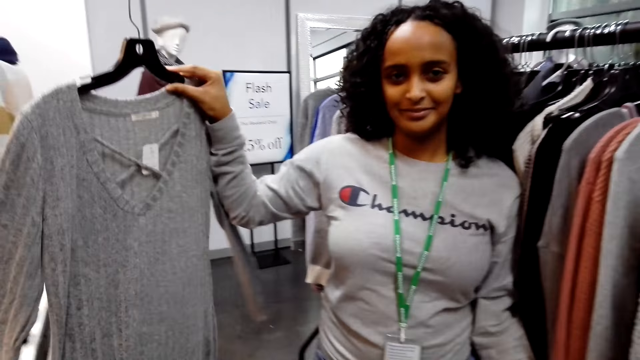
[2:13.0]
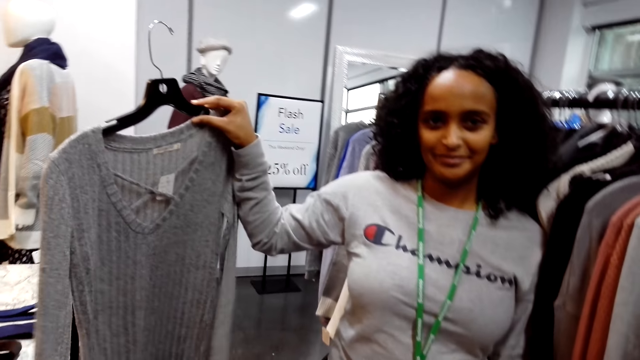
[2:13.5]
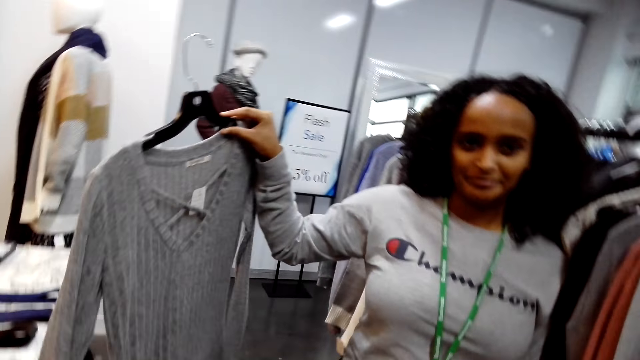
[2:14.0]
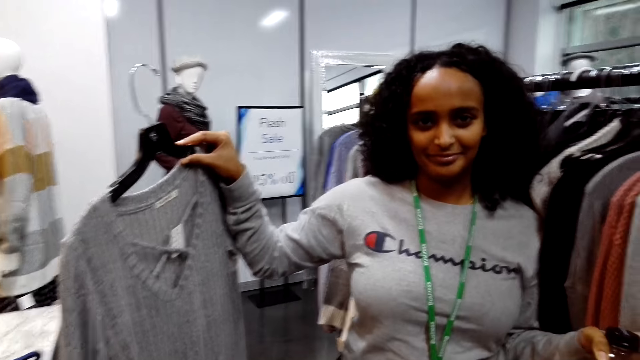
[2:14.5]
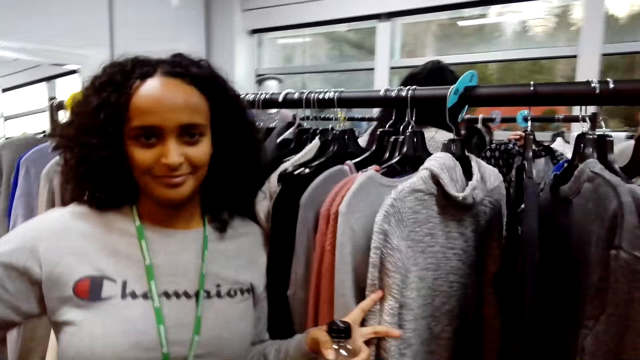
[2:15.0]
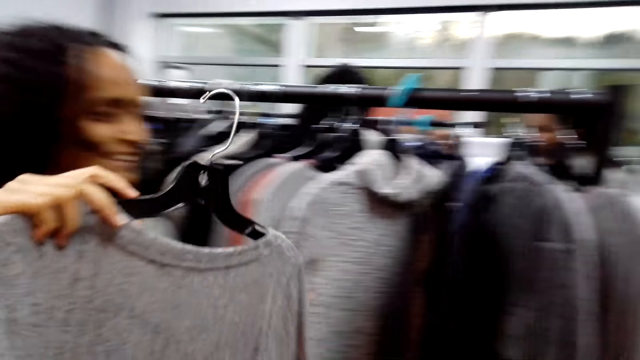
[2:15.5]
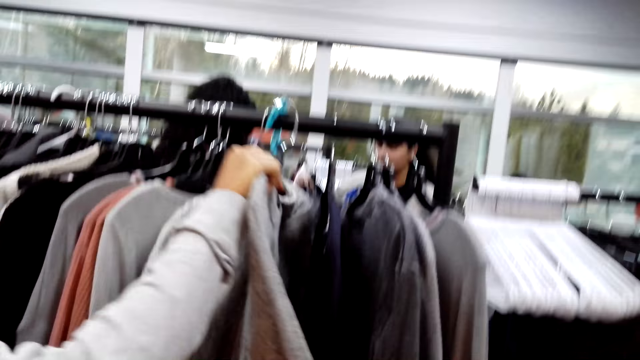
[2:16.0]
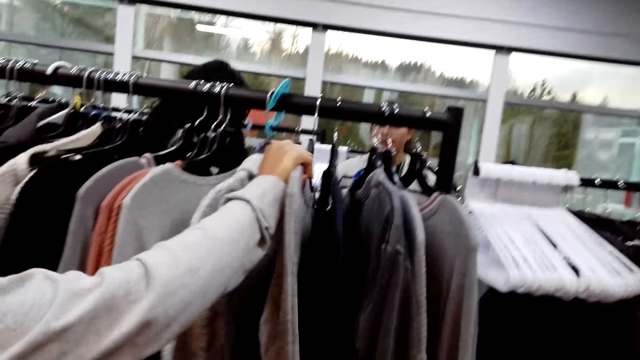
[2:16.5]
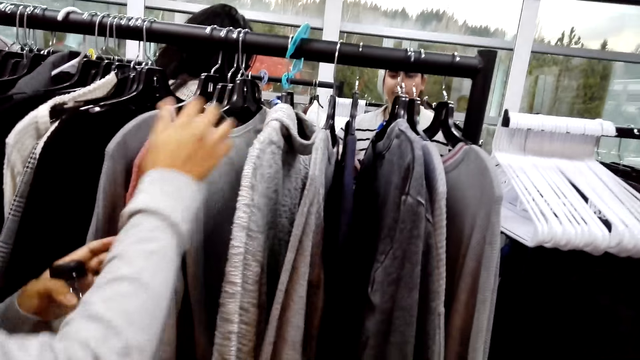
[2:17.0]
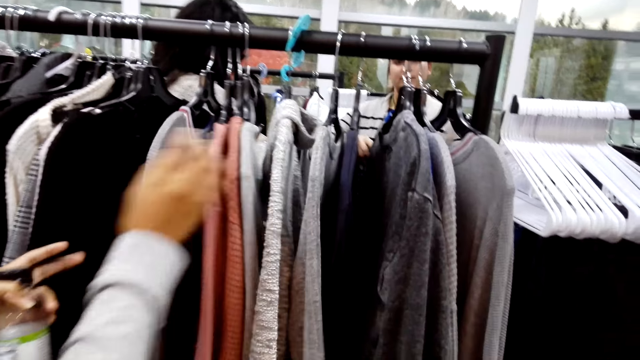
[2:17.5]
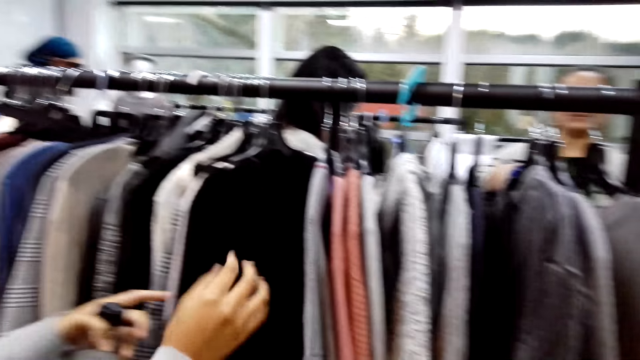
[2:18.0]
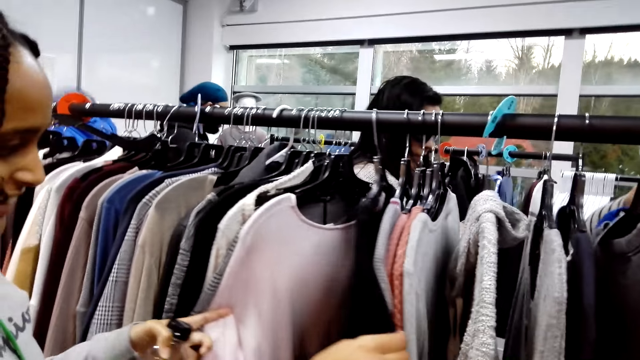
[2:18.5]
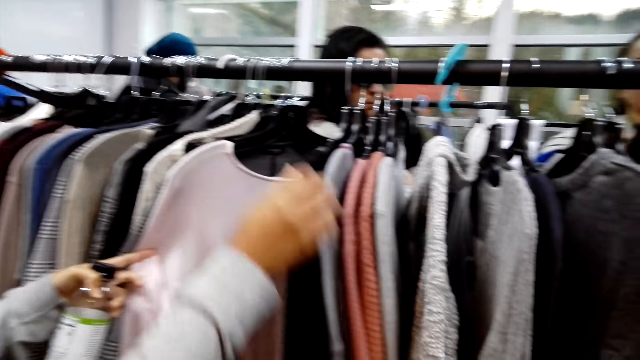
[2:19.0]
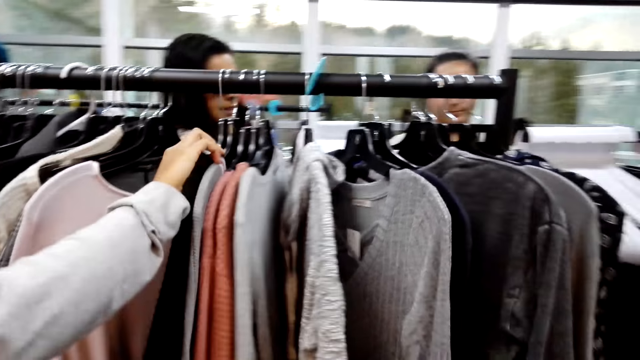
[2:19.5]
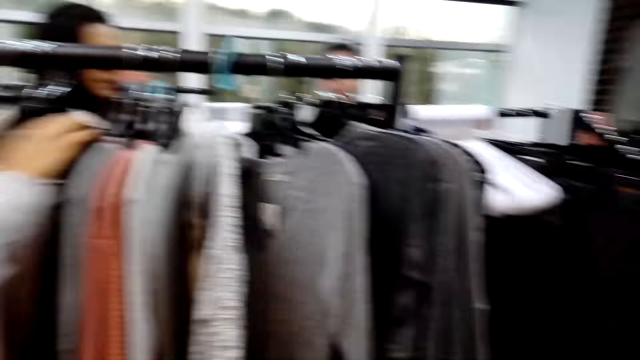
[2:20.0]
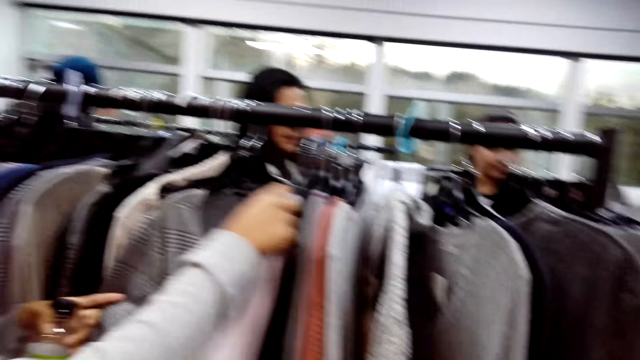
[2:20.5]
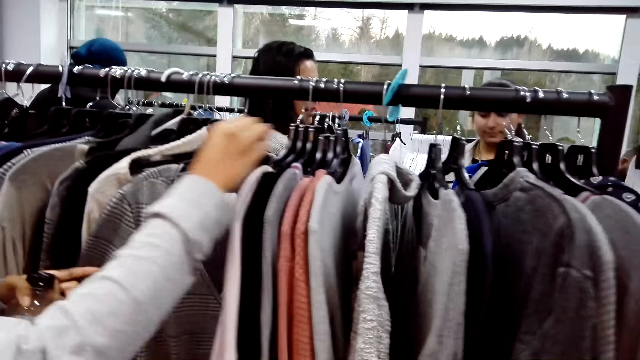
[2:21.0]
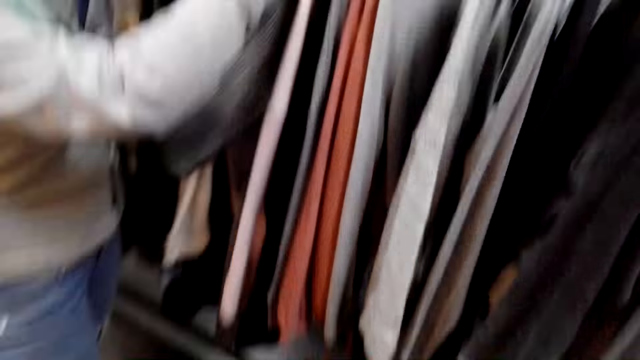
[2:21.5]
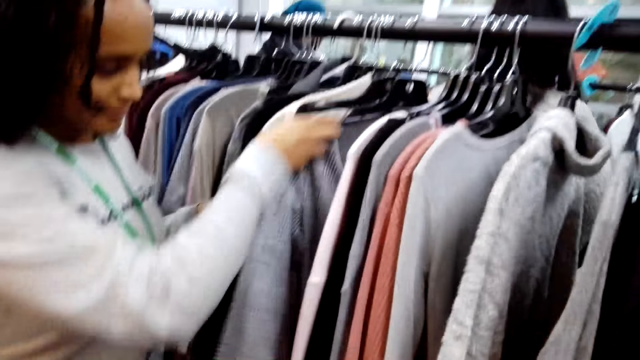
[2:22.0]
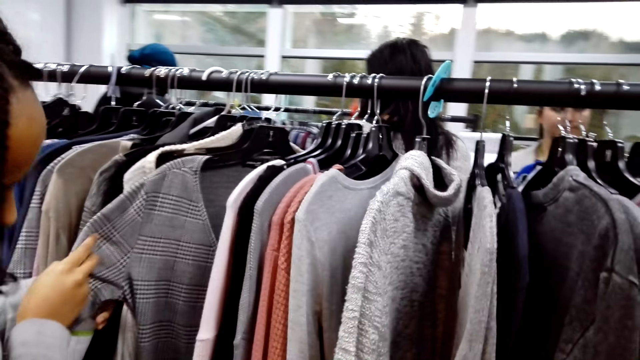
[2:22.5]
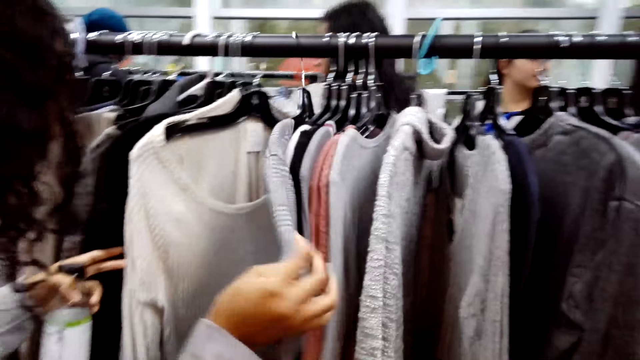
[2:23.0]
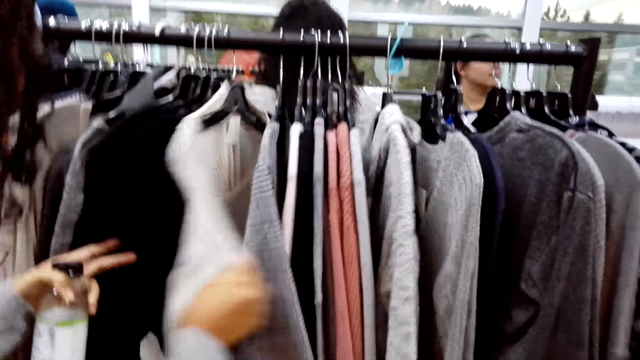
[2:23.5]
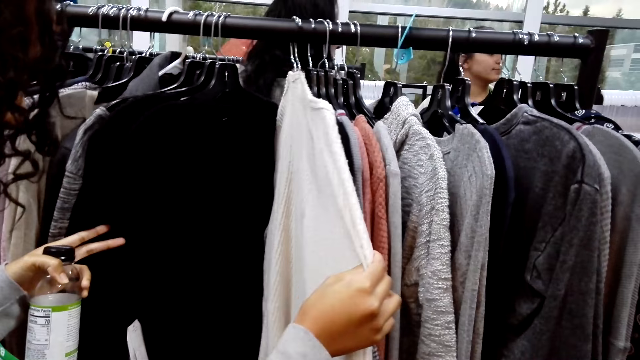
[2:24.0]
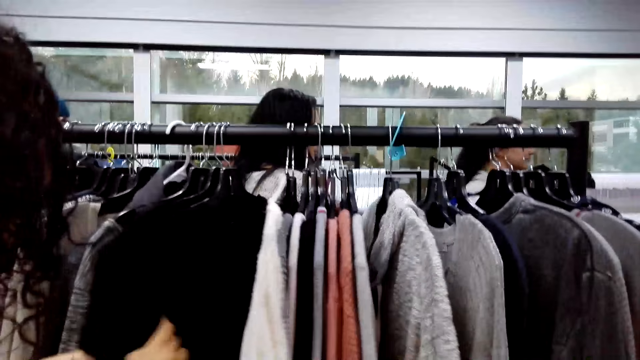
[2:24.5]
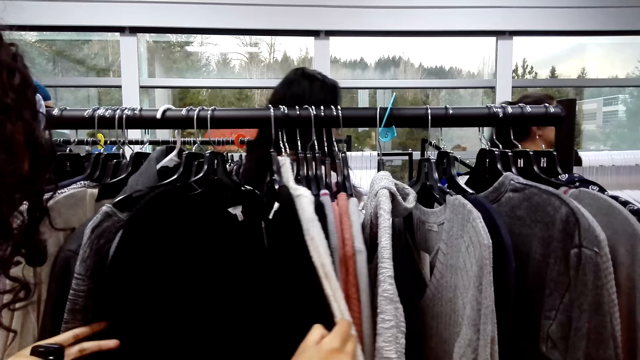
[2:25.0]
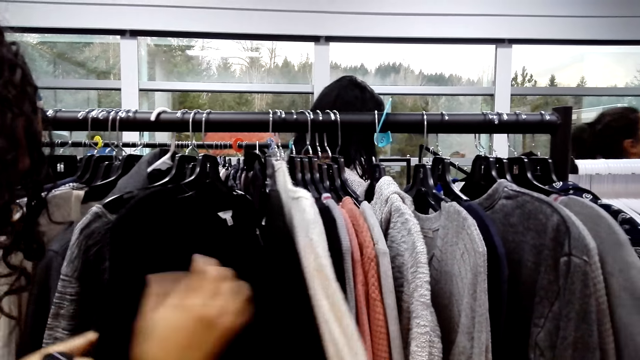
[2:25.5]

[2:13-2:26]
A woman puts the blouse on the clothes rack. The camera wearer looks around. The woman dialogues with the camera wearer. The camera wearer returns the cloth on the cloth stand. The woman checks clothes on the clothes rack, touches the clothes and dialogues with the camera wearer. The camera wearer looks around.

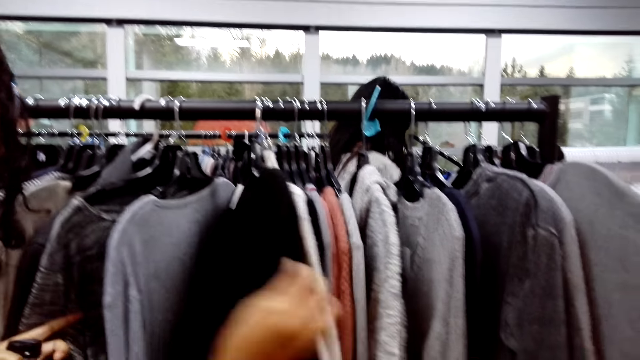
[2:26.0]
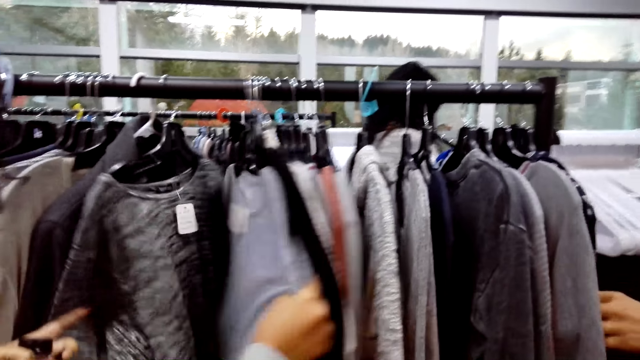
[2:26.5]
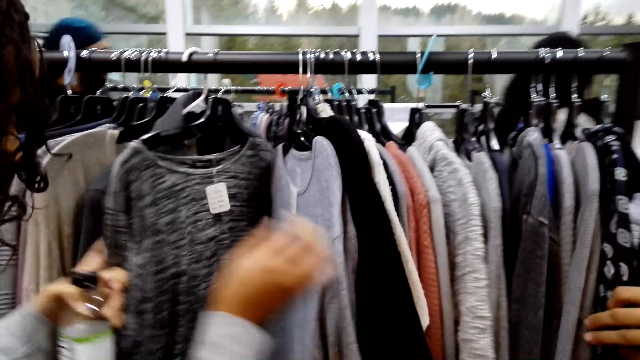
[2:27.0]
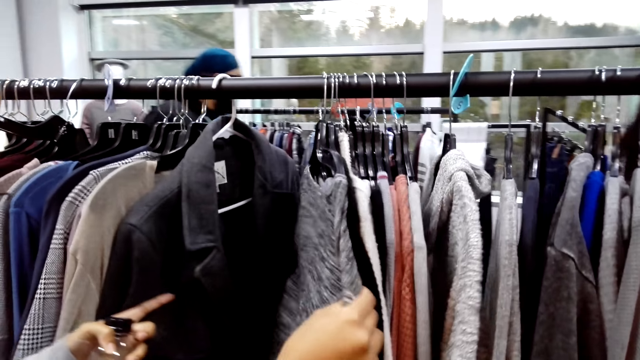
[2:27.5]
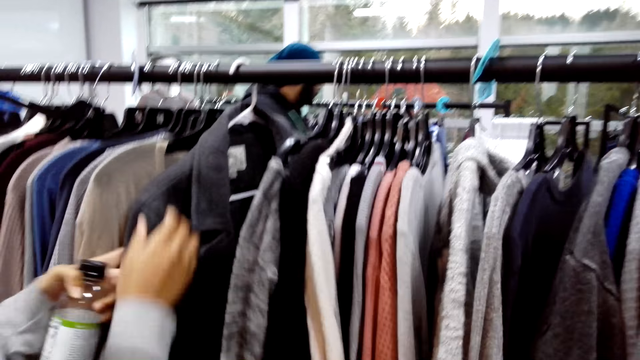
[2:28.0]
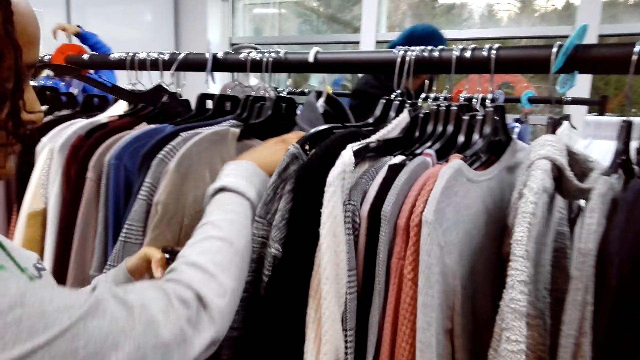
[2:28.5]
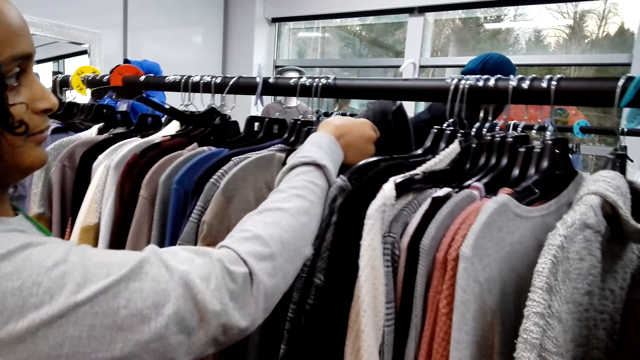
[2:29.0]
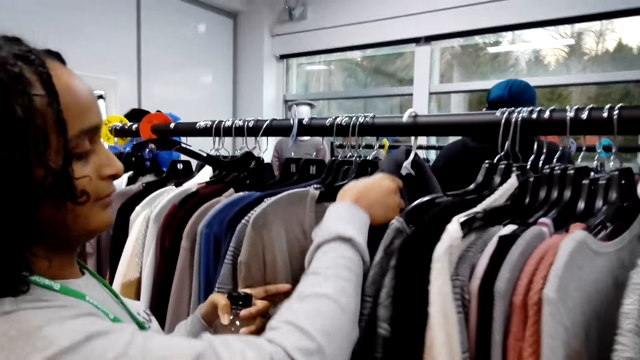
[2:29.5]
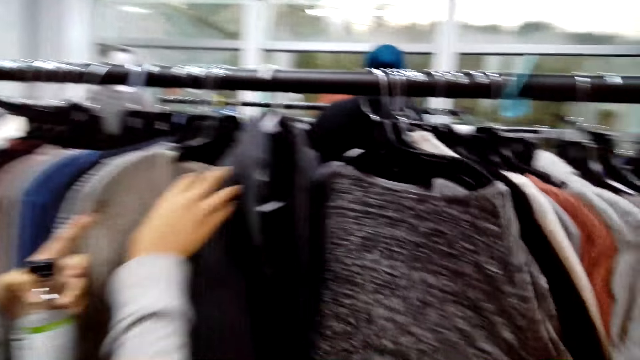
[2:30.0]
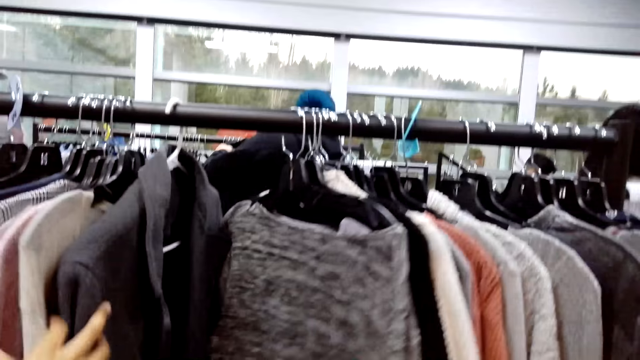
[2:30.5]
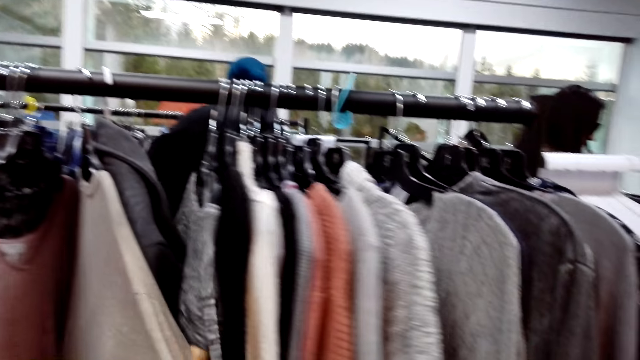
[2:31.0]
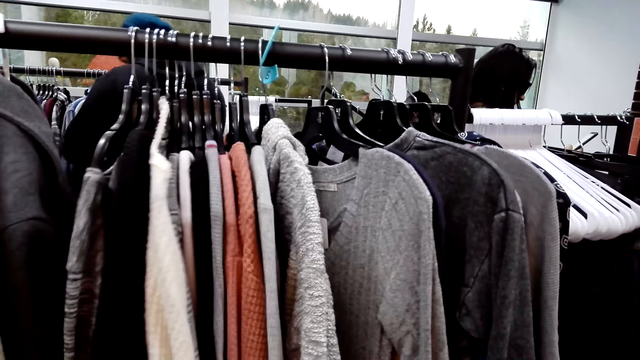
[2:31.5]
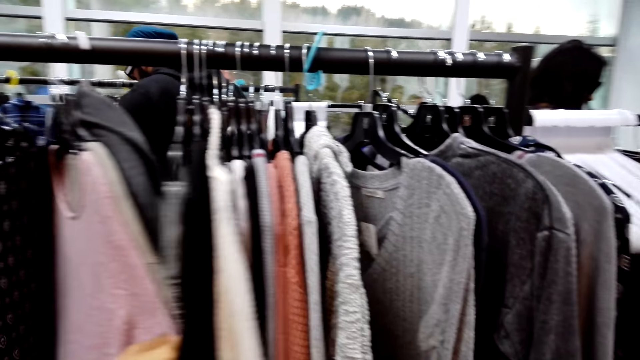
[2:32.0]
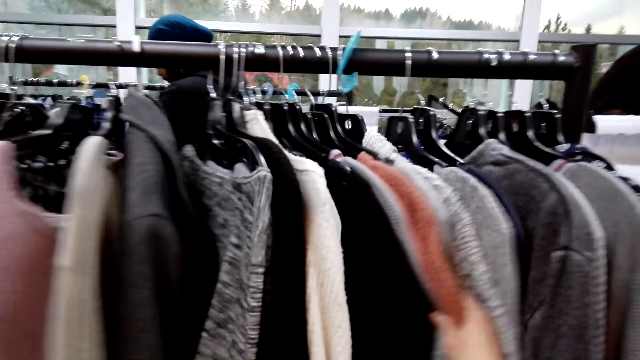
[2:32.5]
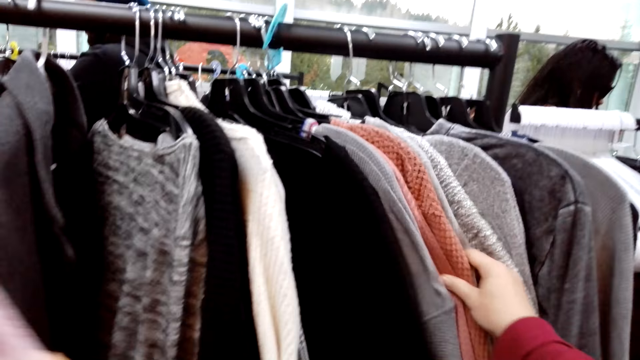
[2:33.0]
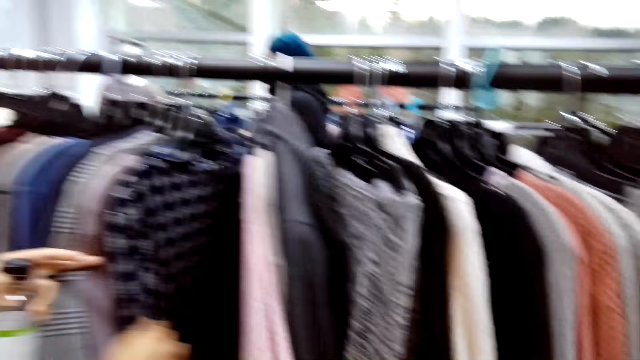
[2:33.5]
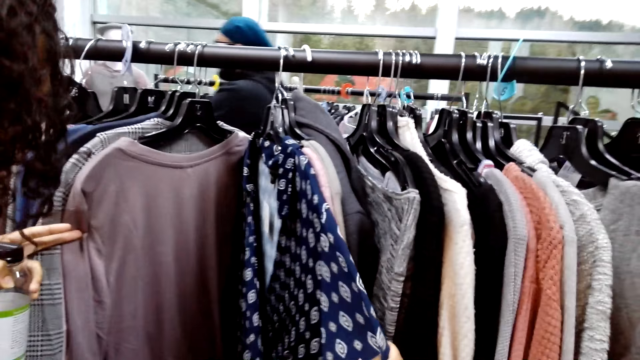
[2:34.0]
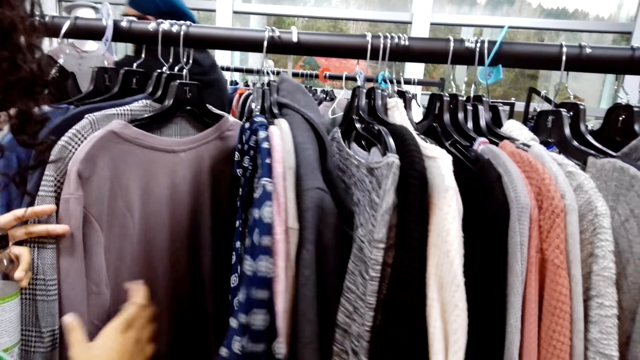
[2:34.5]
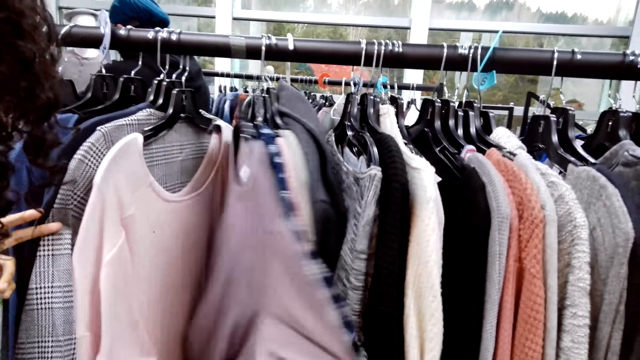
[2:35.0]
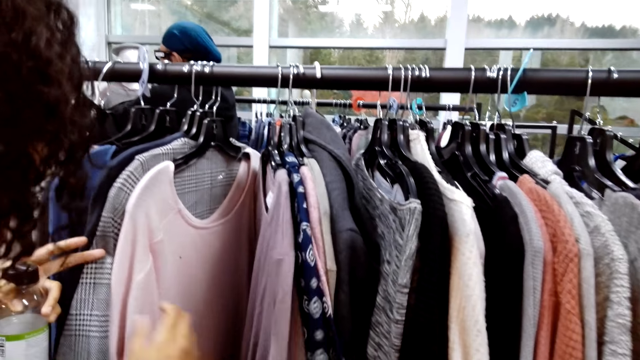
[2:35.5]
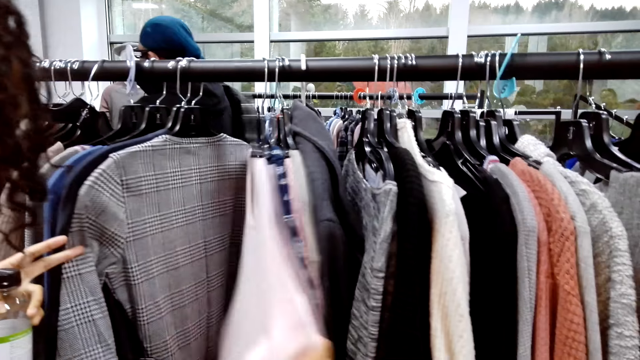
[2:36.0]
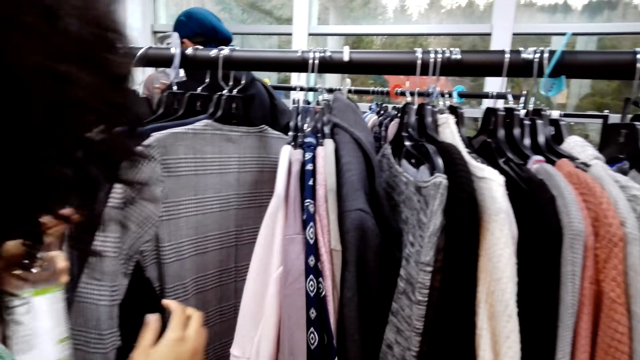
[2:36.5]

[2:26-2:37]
The camera wearer looks around and touches the clothes. A lady touches the clothes. The camera wearer dialogues with the lady.
